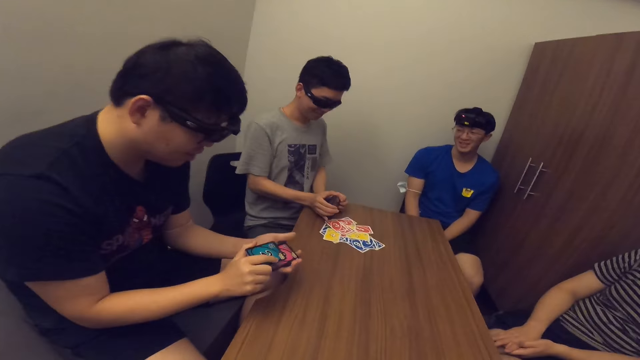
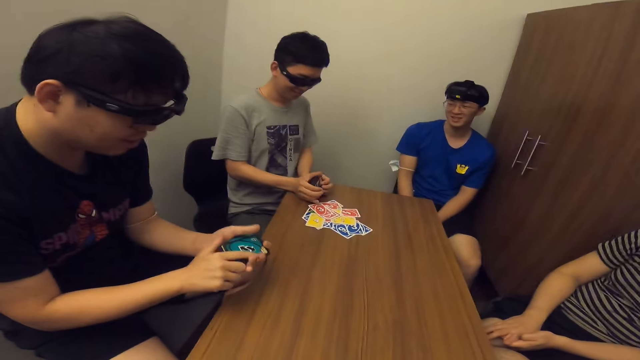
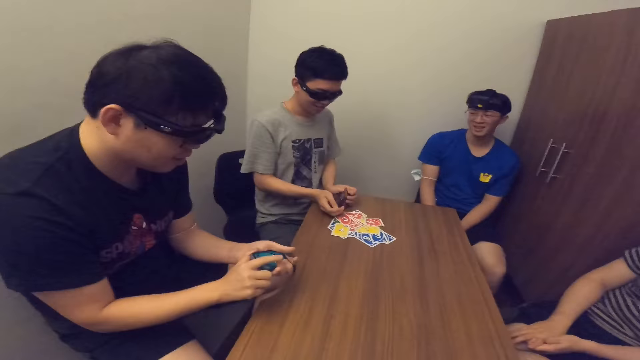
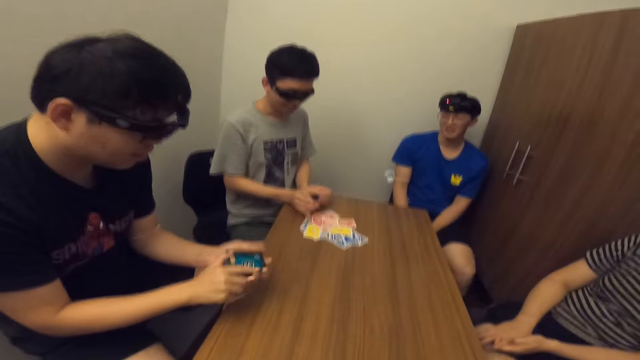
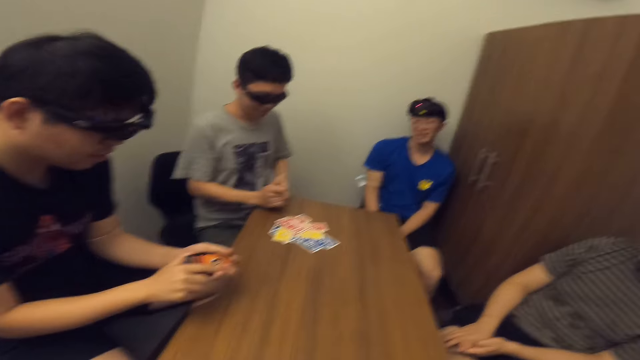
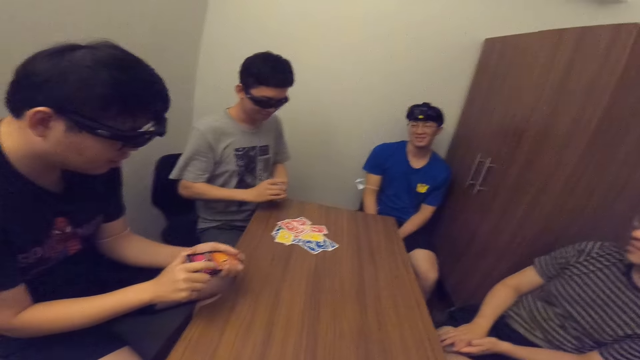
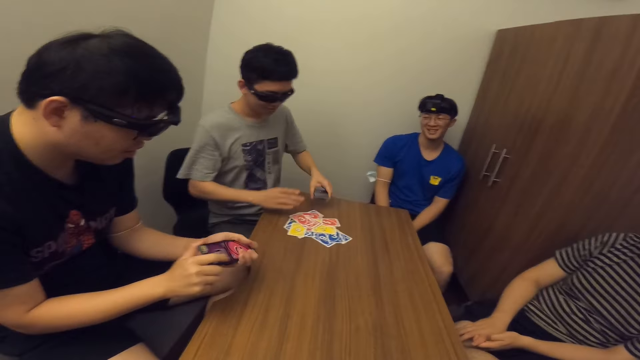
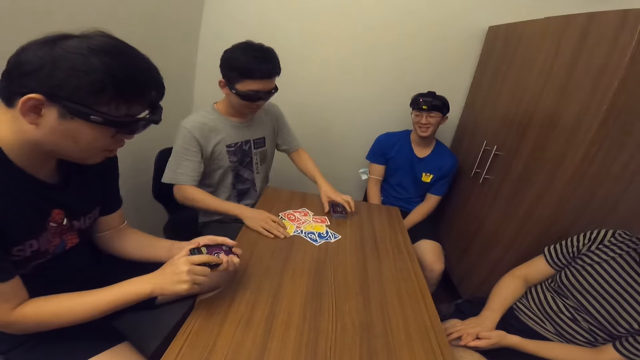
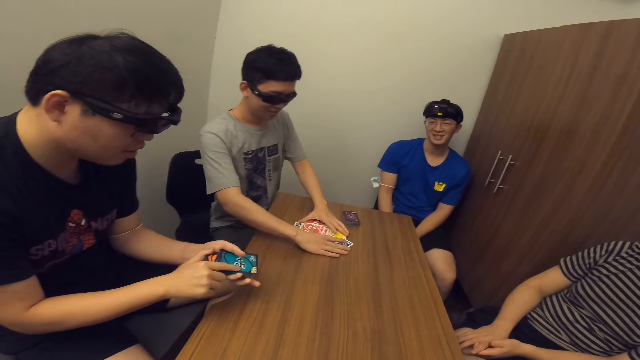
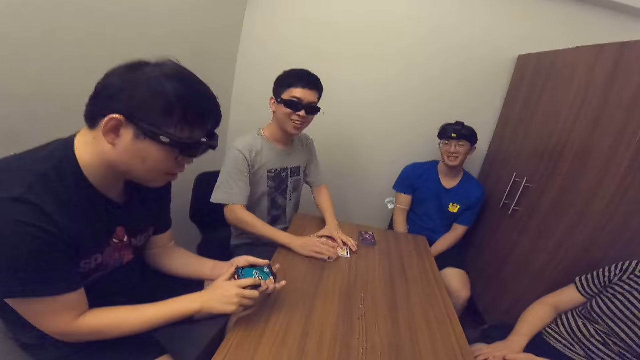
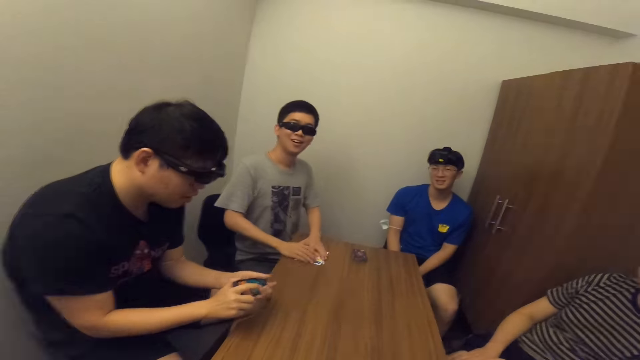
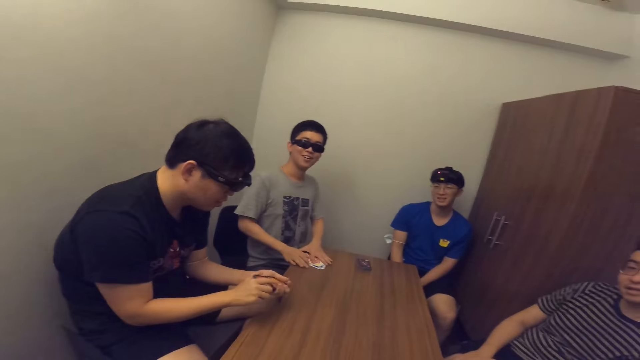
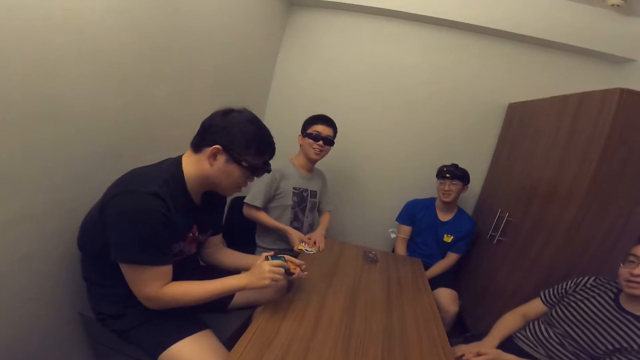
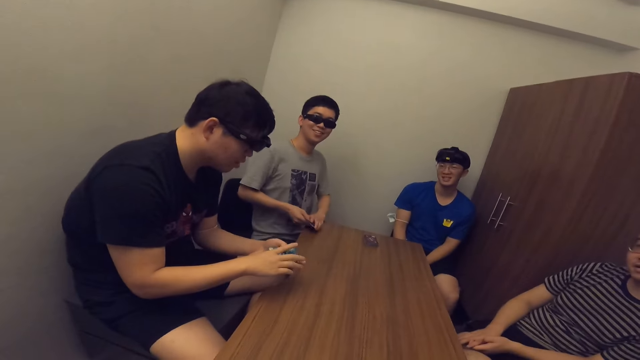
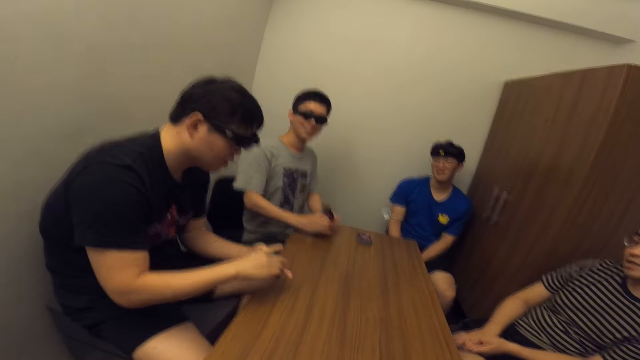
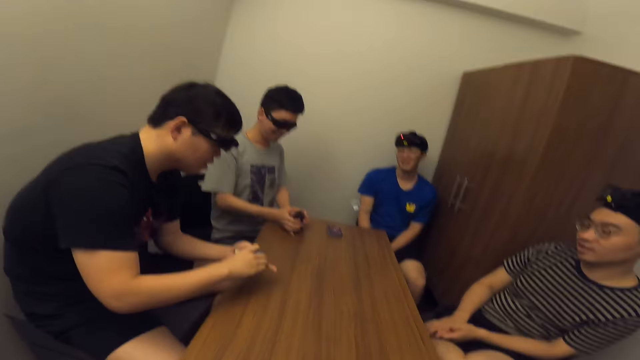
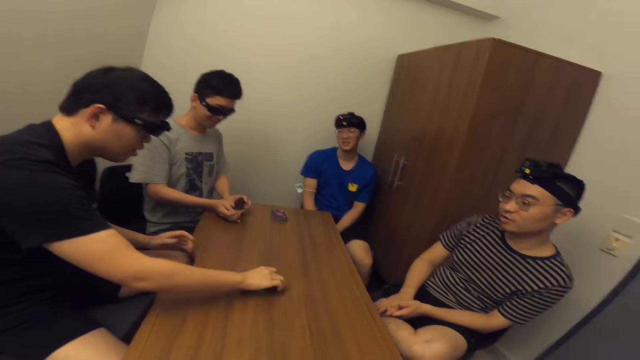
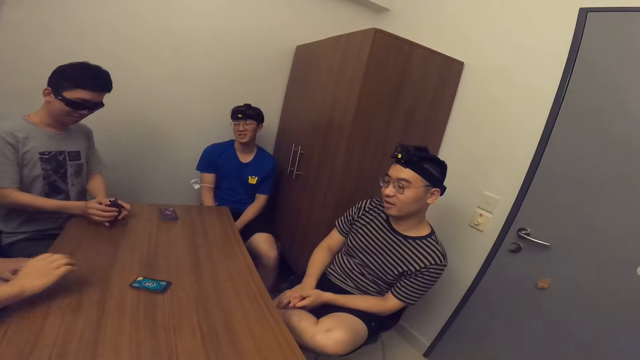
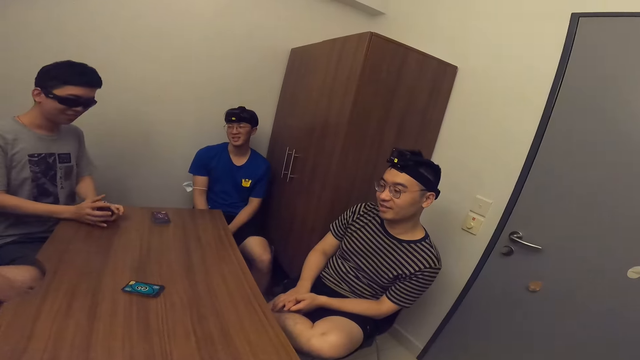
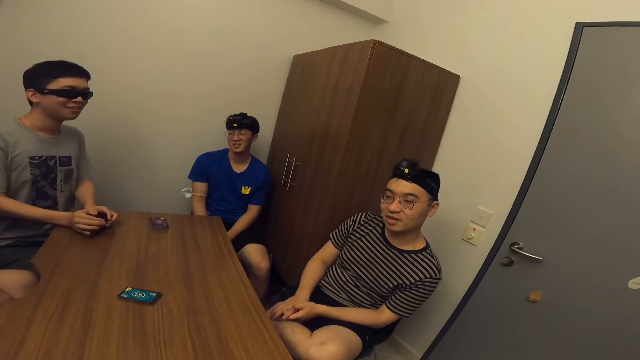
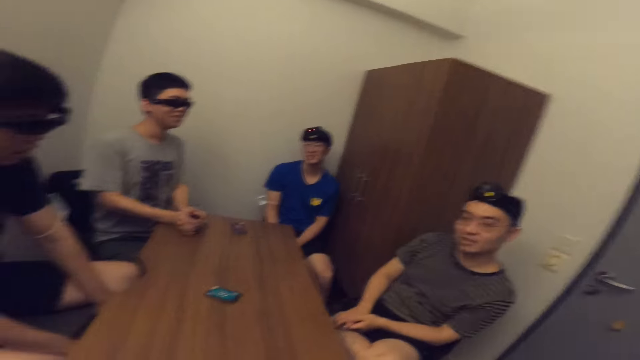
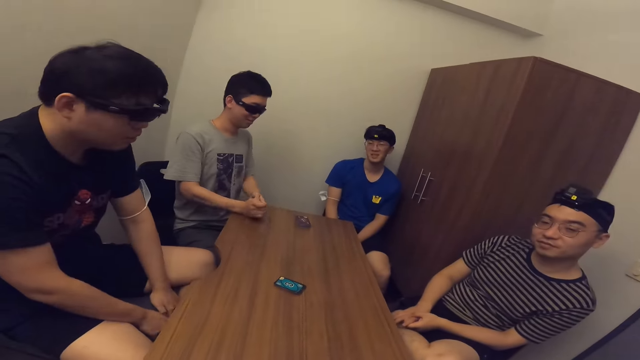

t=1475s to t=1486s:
The second man places cards on the table and picks cards from the table. The first man drops the cards in his hands on the table.

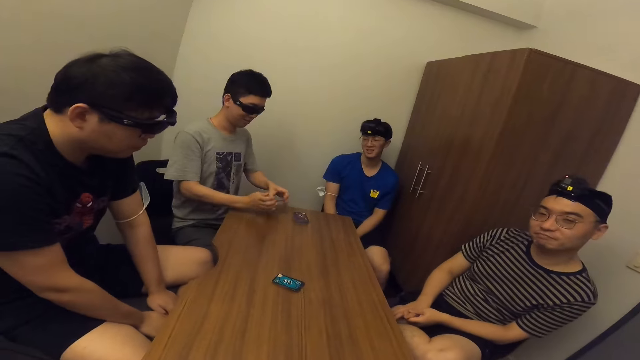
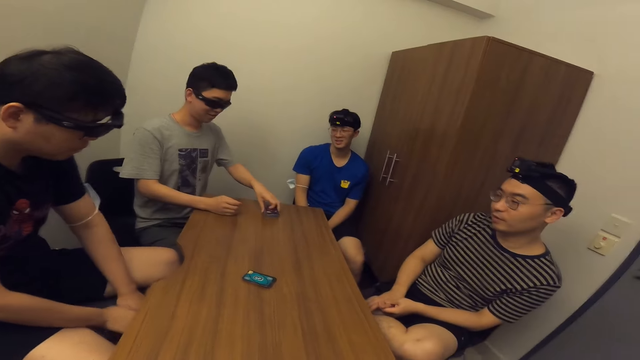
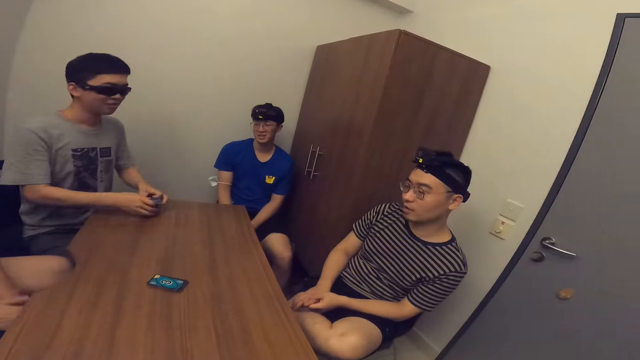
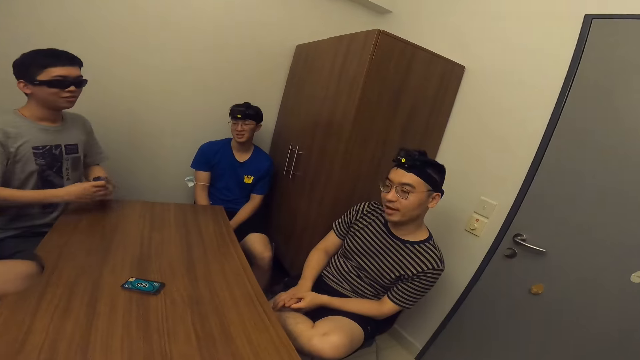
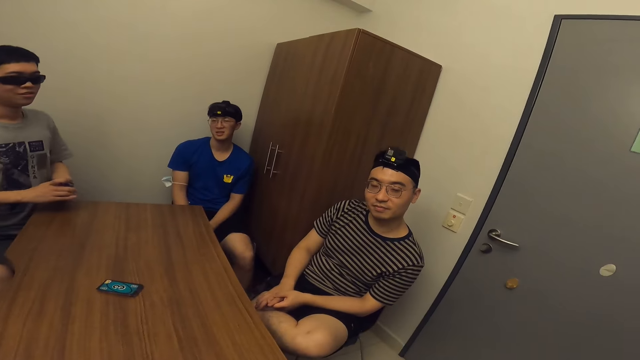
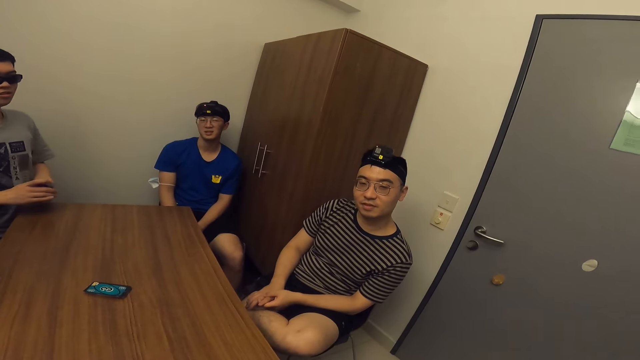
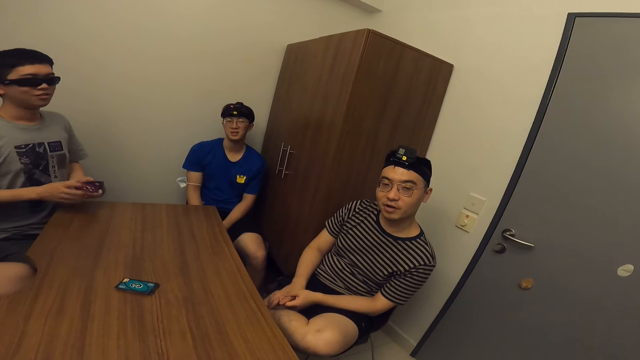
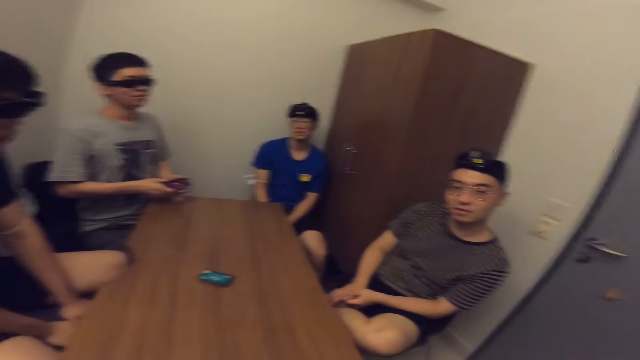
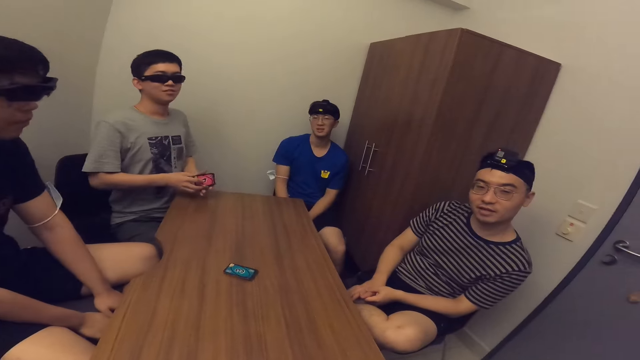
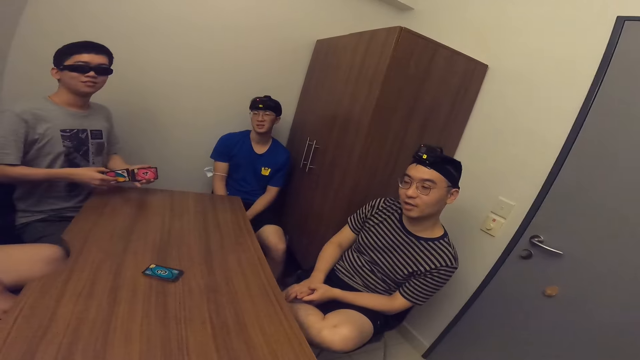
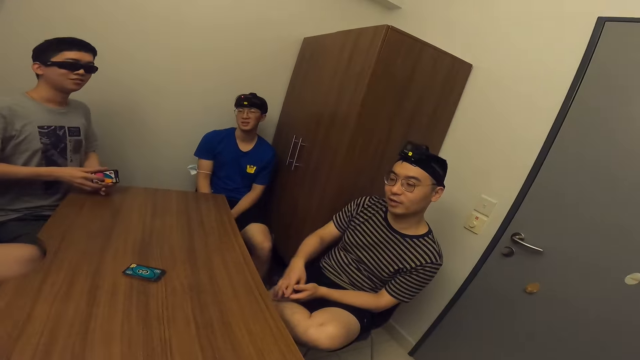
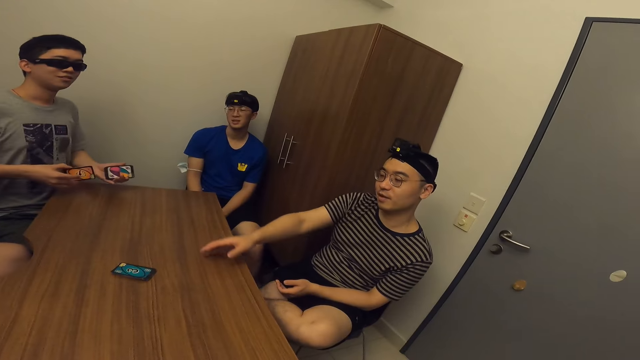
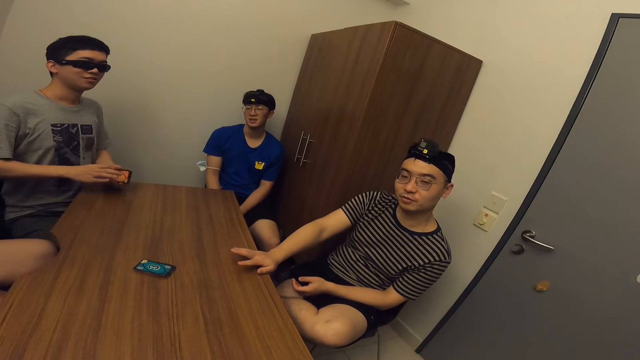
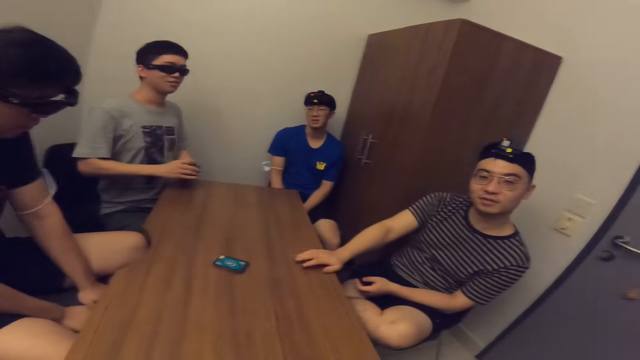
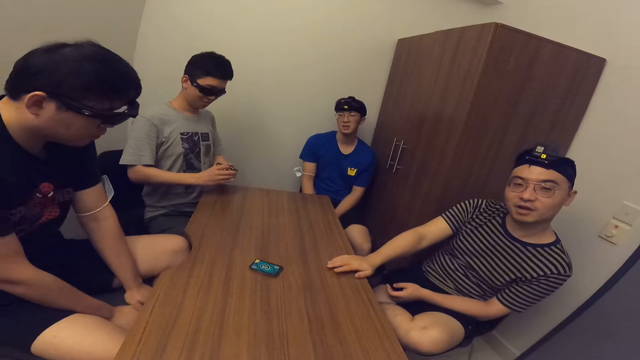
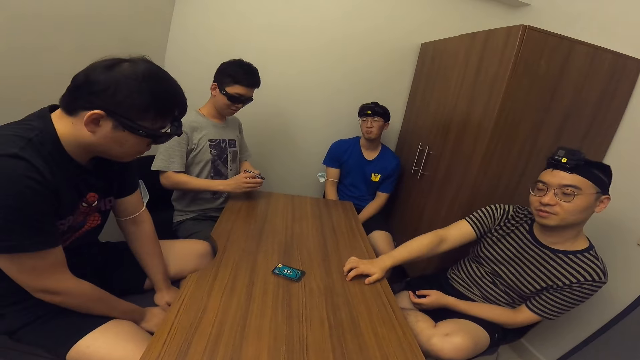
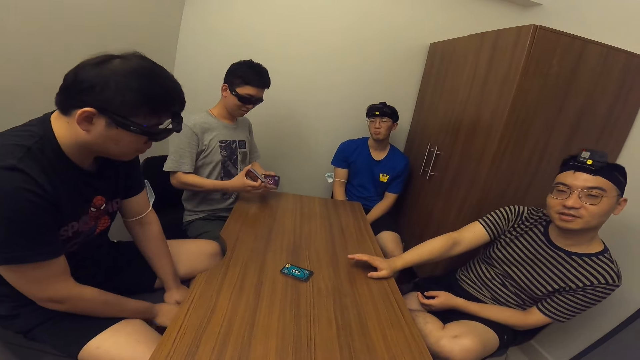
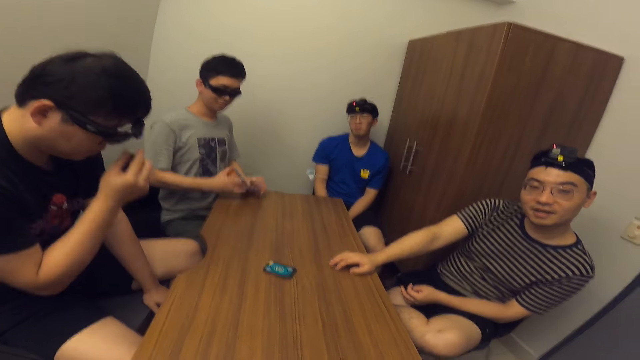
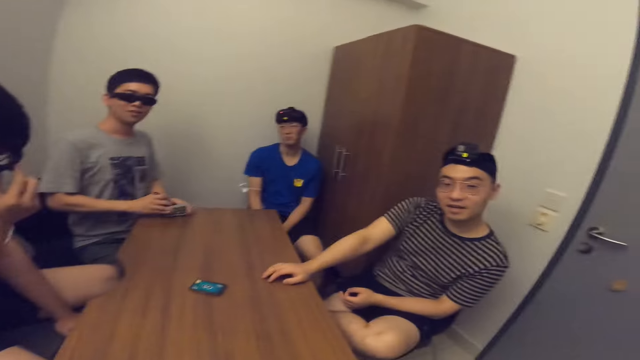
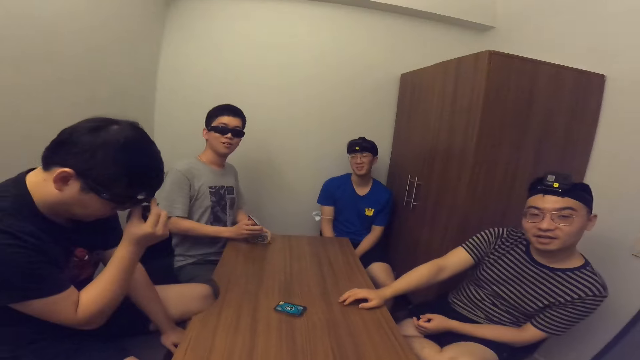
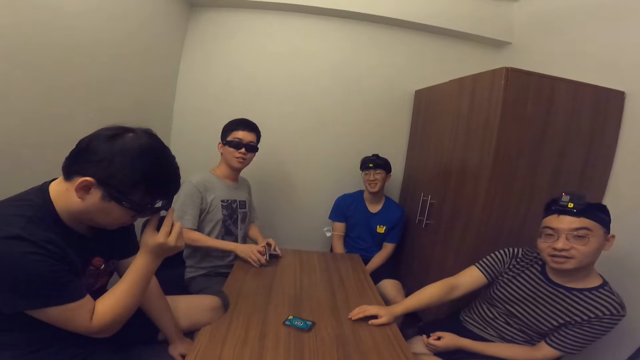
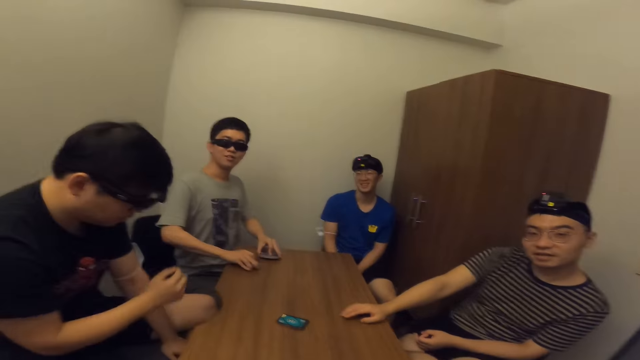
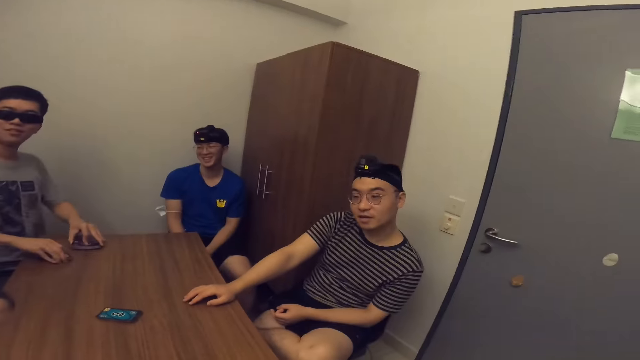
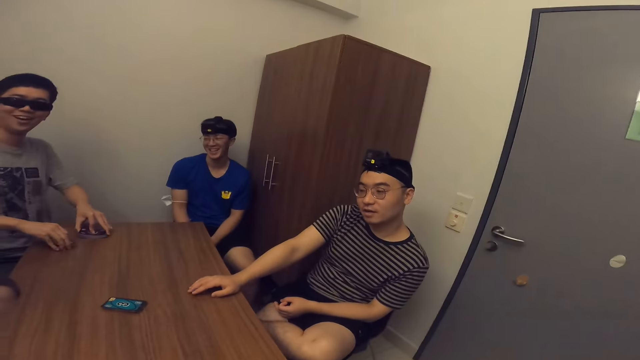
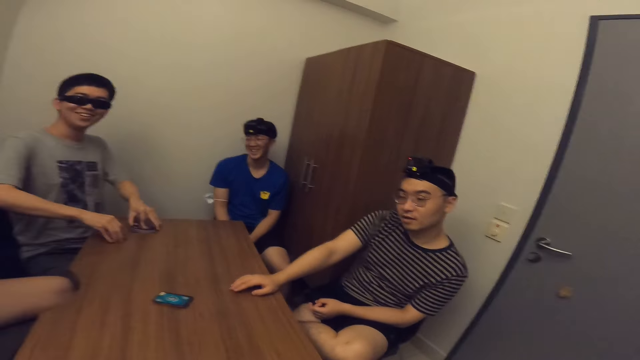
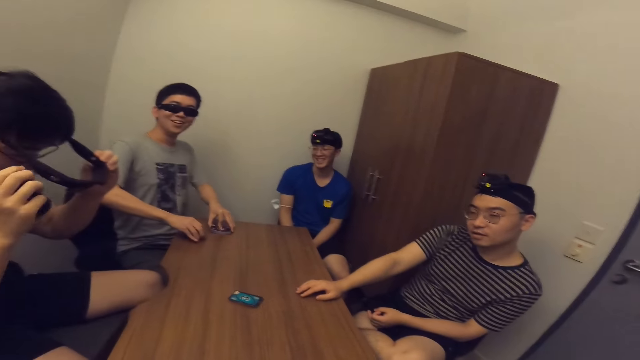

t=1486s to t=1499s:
The second man holds cards on the table, shuffles some cards with his hands, and places cards on the table.
